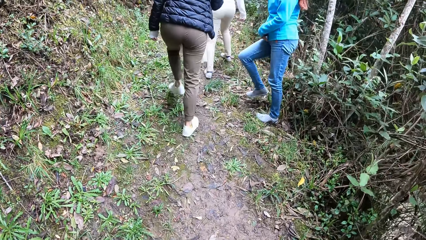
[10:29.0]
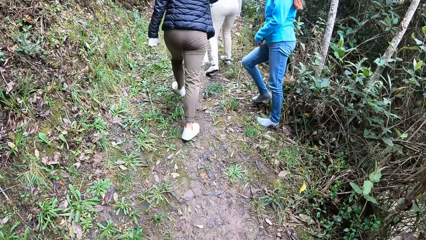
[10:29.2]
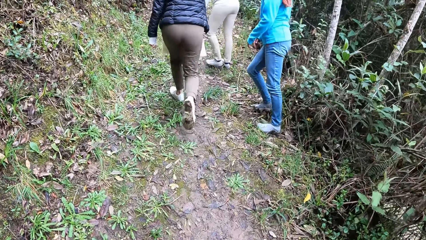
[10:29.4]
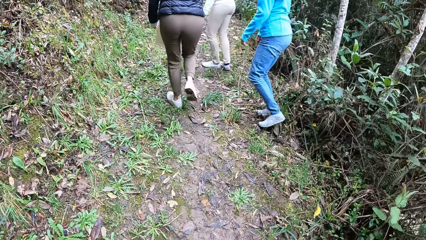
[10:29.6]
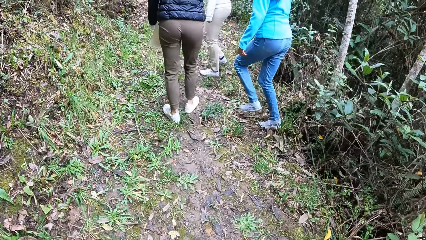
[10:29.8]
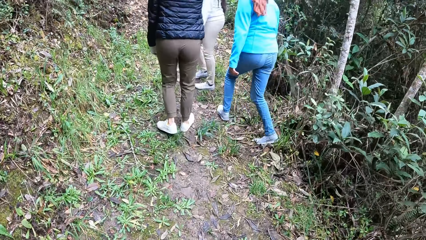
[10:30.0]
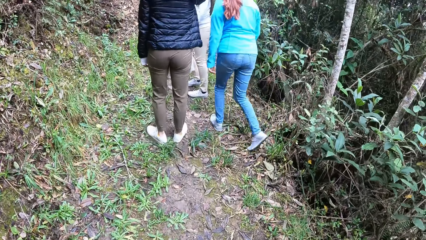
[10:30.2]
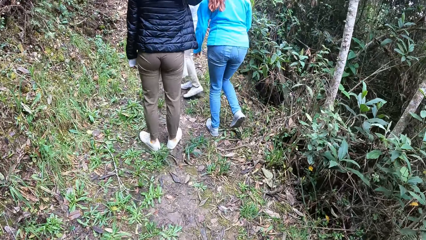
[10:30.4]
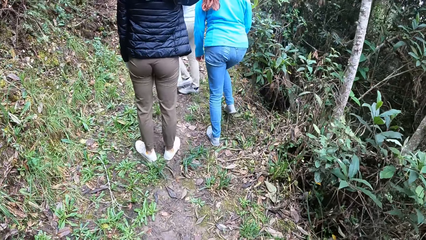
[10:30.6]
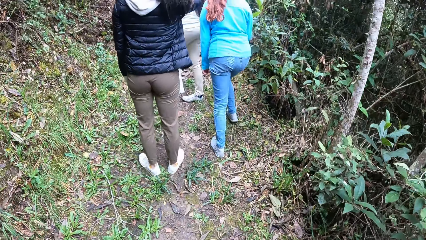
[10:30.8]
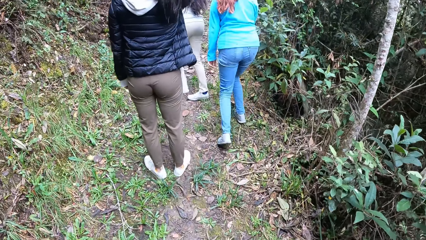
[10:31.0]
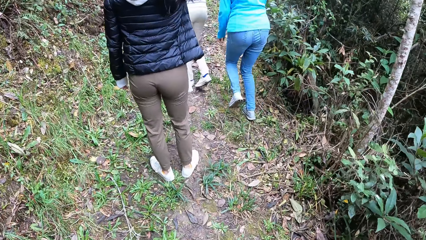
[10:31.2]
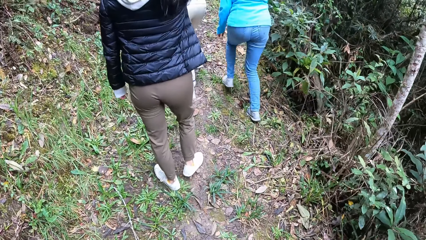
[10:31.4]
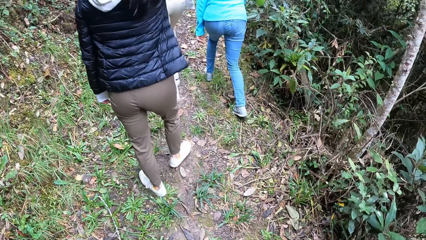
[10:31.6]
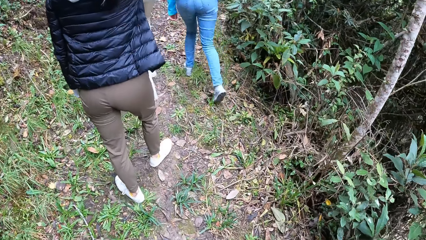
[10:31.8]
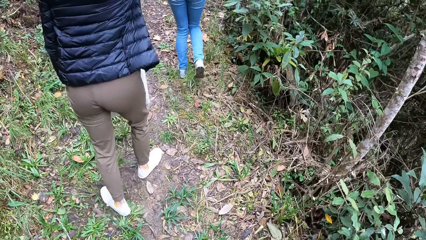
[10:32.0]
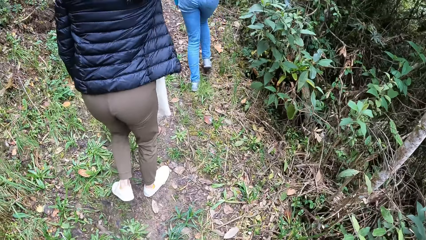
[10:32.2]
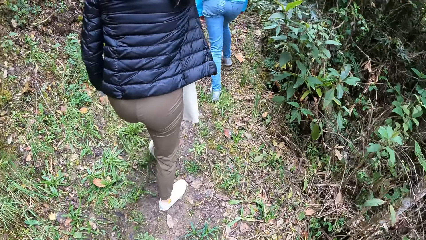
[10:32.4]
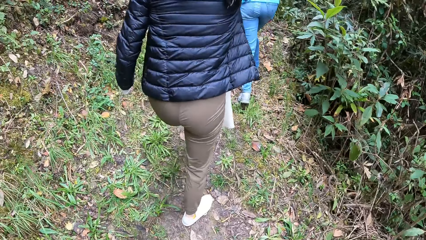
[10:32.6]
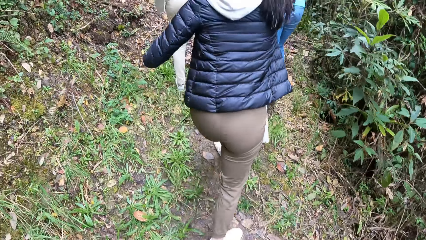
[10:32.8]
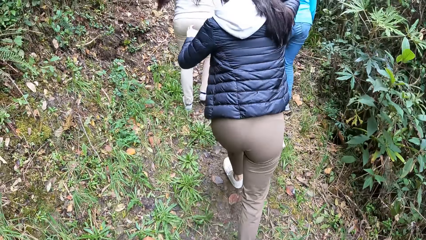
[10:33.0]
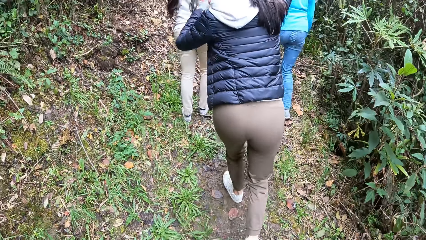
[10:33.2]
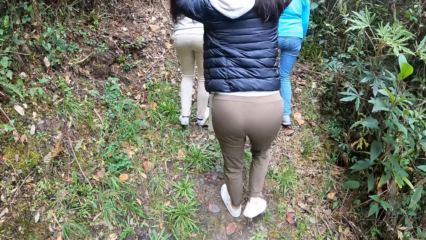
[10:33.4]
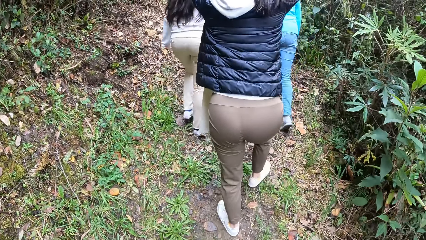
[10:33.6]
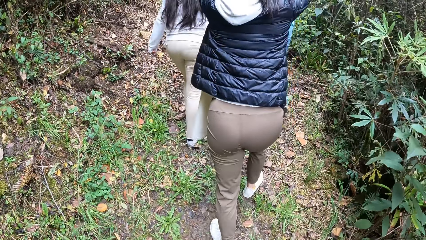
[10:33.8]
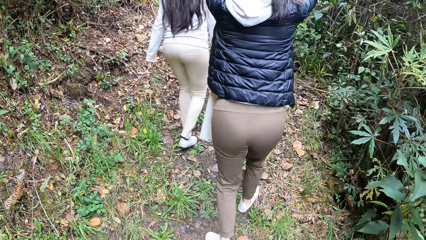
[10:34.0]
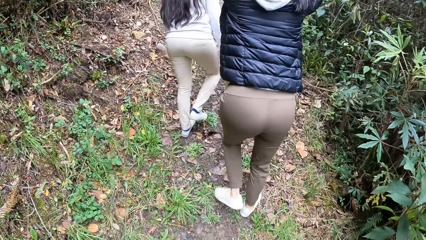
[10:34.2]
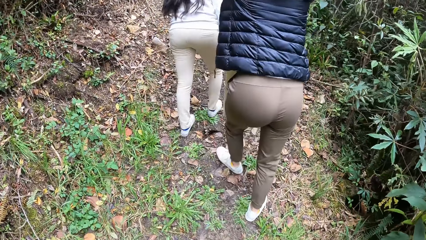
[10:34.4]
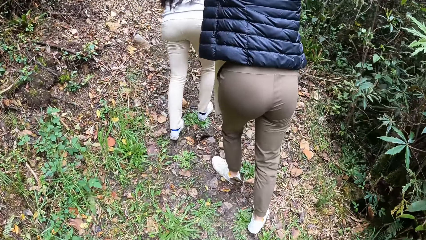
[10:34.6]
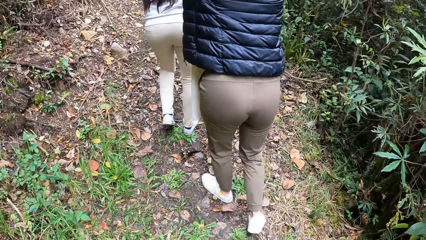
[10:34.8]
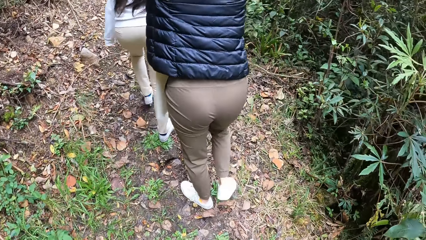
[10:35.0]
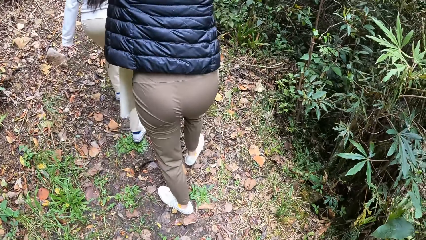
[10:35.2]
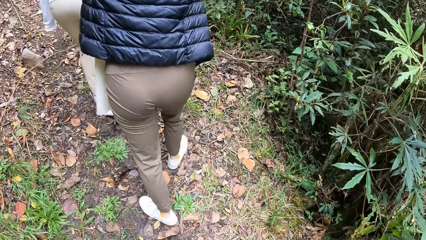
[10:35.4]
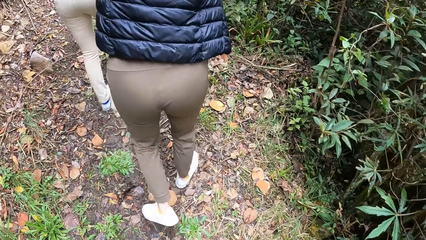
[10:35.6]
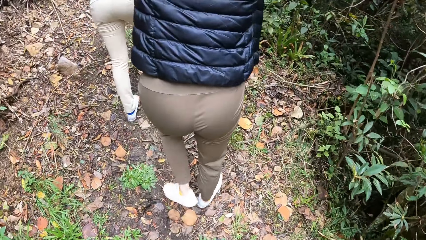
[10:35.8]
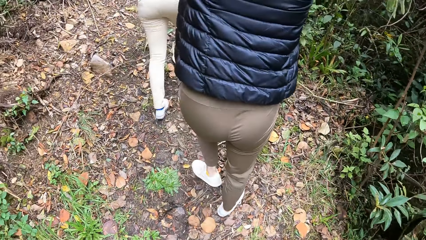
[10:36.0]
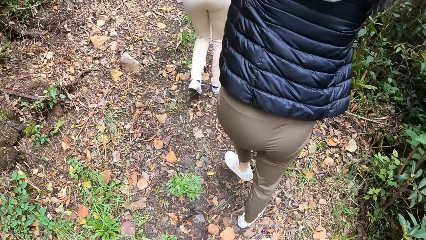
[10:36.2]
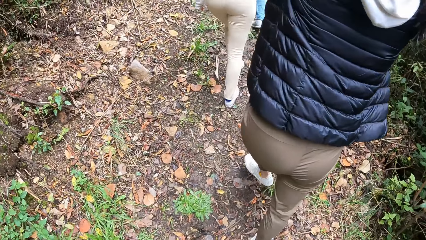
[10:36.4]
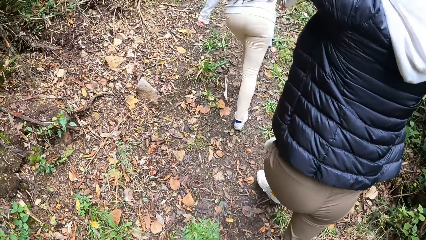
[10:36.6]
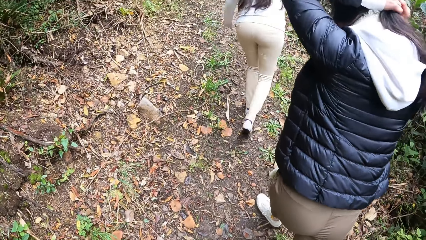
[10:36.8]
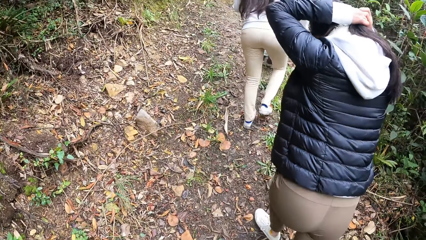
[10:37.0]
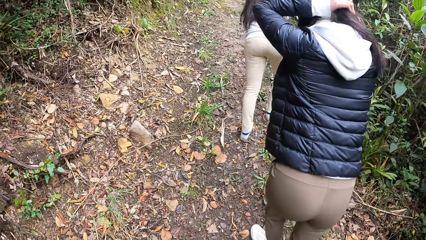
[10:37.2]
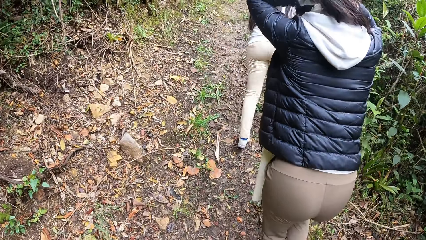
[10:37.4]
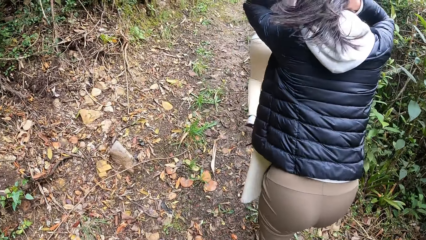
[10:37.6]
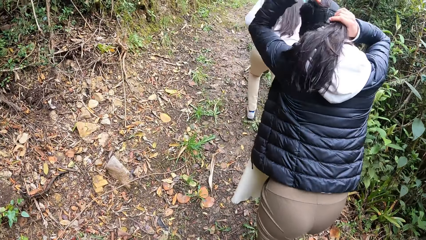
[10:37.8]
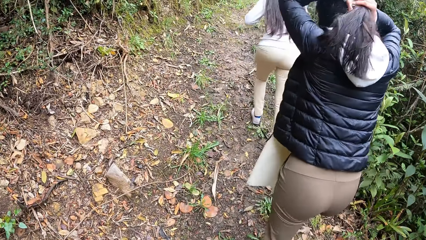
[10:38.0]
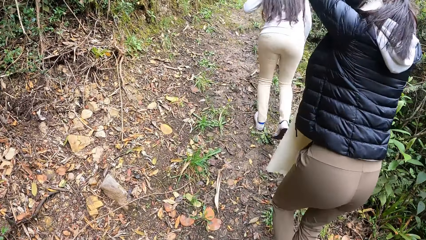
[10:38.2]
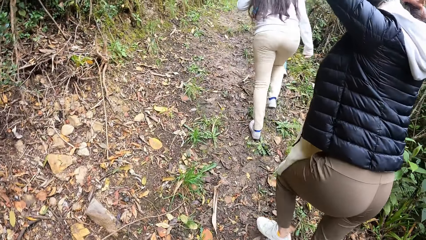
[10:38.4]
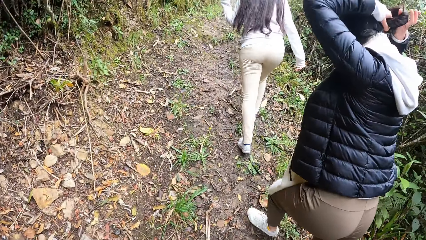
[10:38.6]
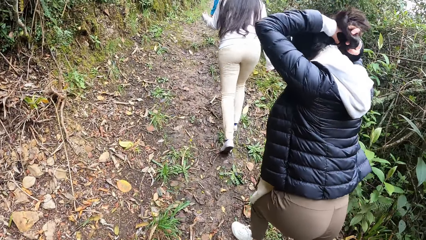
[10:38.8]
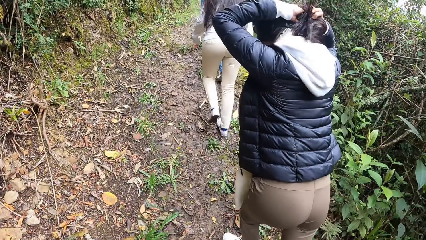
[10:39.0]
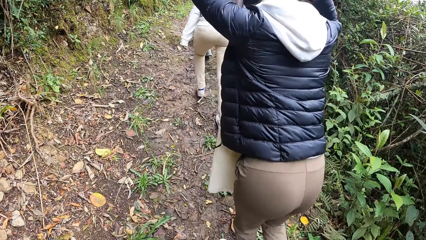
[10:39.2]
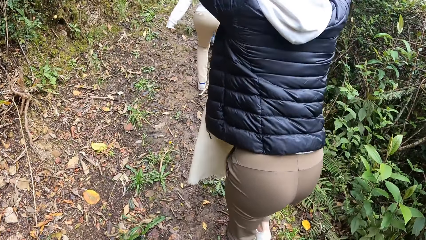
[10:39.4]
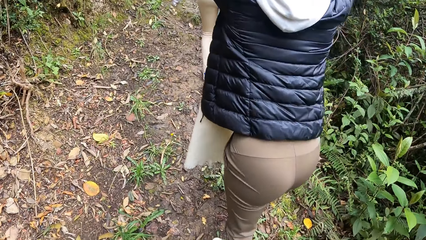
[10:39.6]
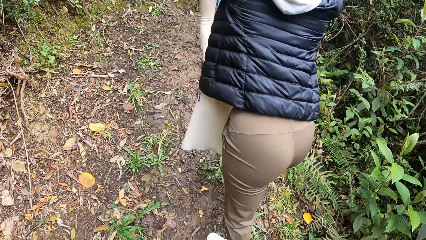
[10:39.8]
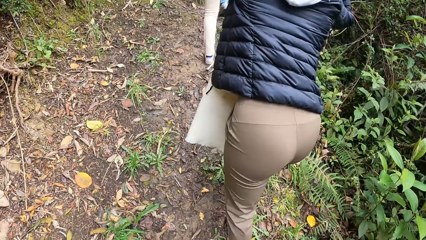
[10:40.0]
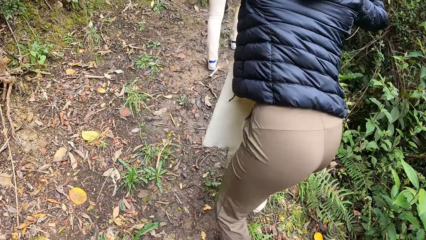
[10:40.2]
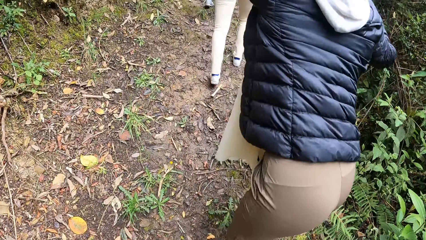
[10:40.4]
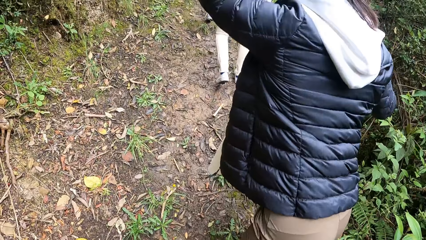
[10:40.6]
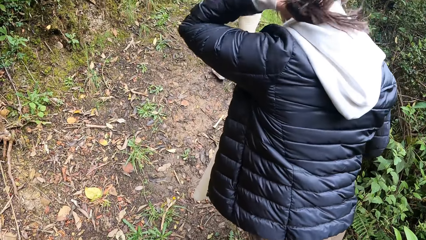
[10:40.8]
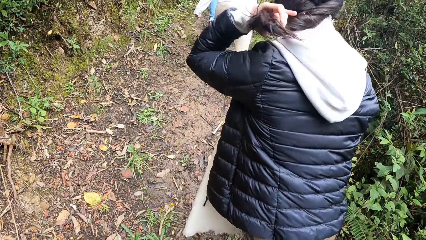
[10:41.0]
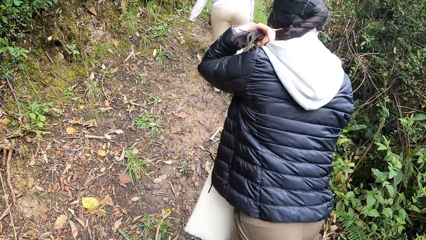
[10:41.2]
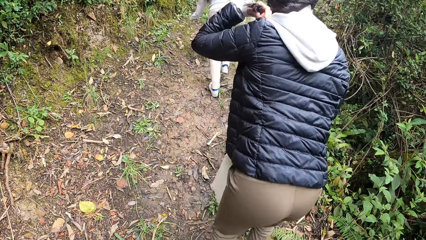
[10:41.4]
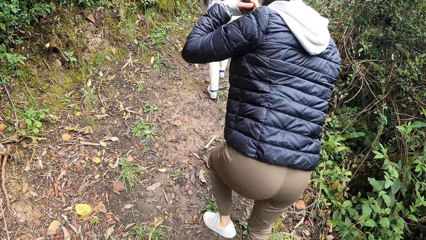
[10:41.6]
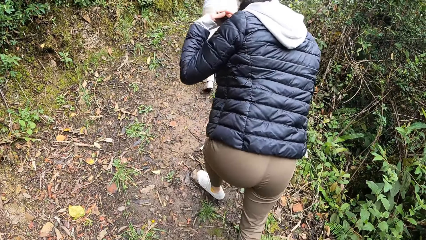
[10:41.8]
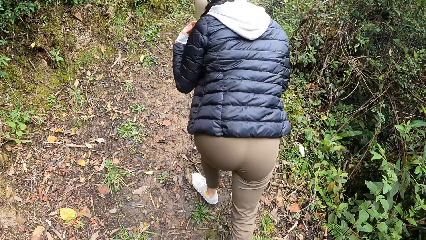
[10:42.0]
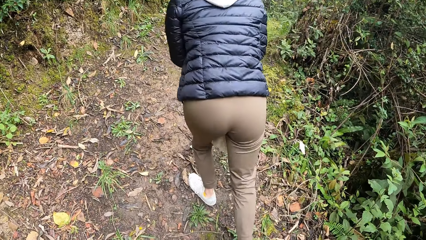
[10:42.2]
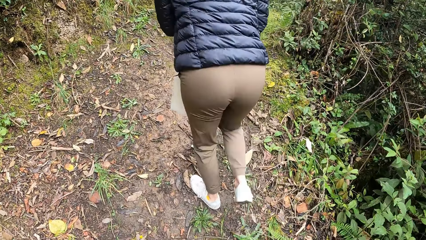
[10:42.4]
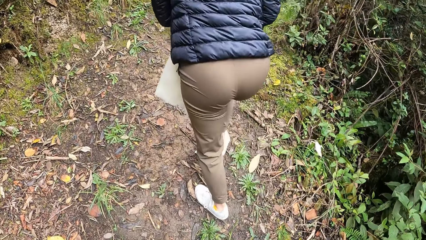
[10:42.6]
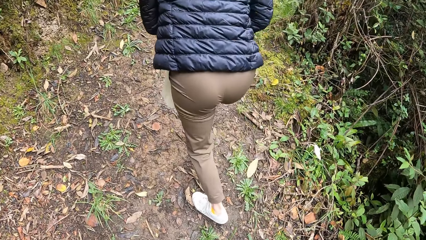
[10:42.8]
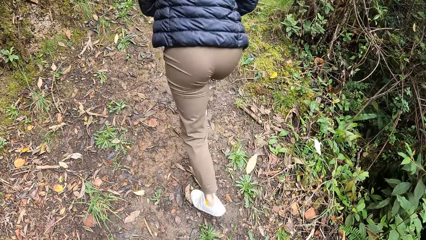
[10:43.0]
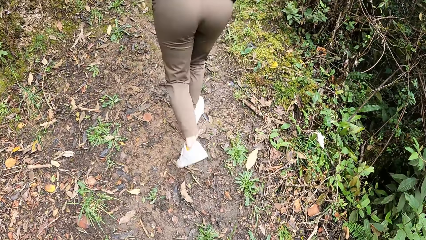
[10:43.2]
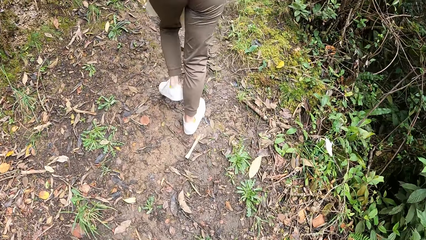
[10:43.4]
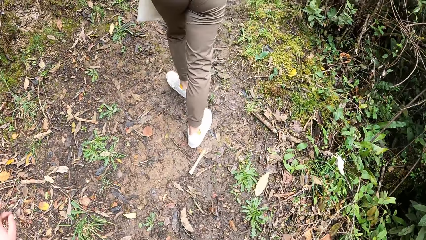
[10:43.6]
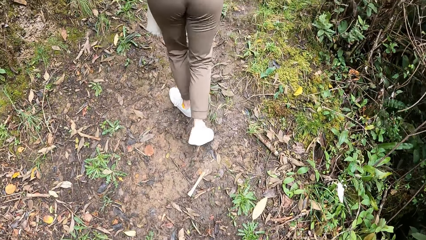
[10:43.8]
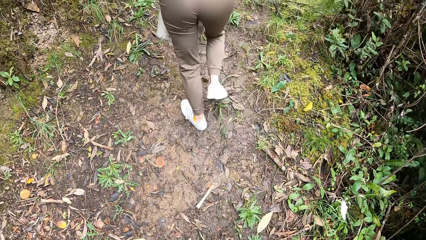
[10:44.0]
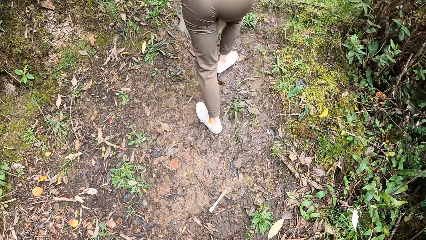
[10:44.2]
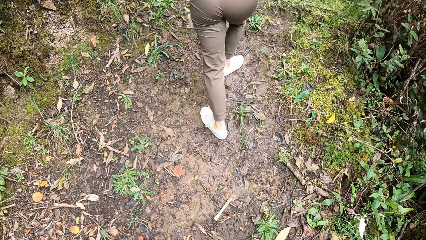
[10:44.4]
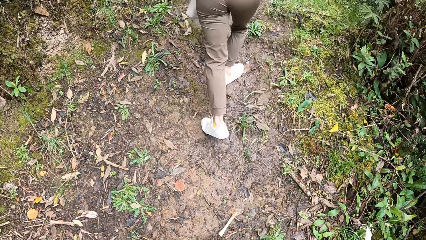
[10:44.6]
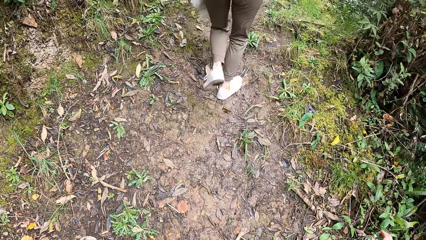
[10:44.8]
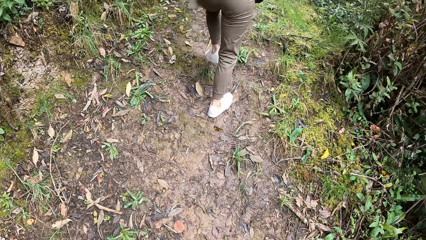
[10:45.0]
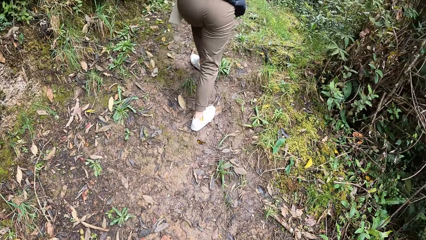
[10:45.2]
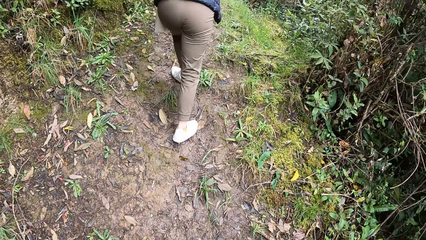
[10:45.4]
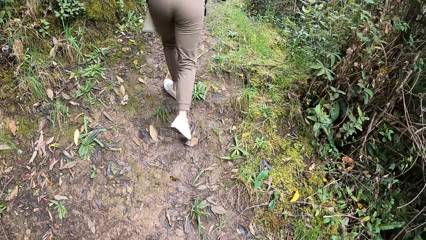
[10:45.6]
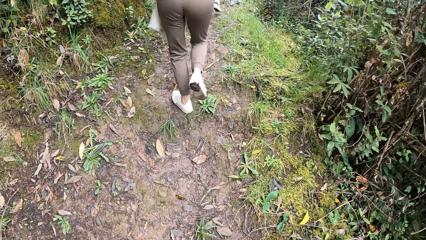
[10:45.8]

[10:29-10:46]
The woman ties her hair with both hands.
